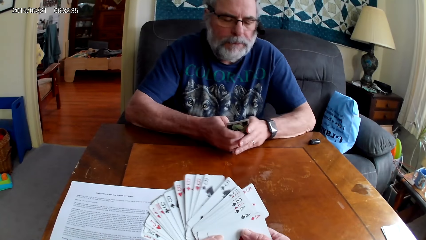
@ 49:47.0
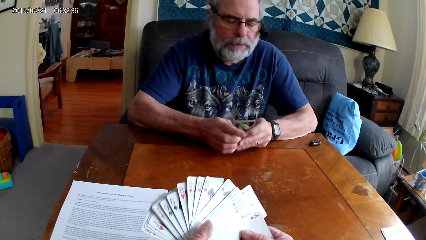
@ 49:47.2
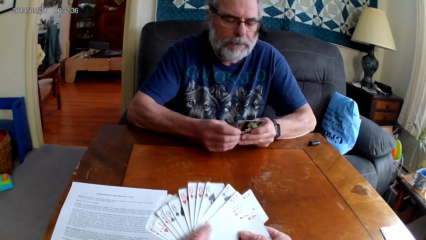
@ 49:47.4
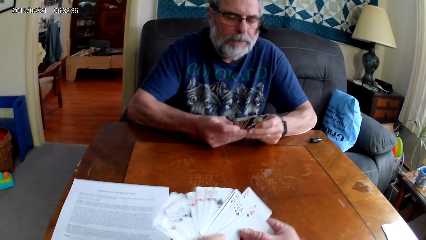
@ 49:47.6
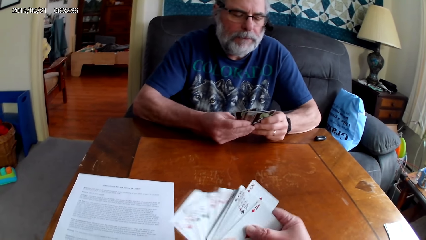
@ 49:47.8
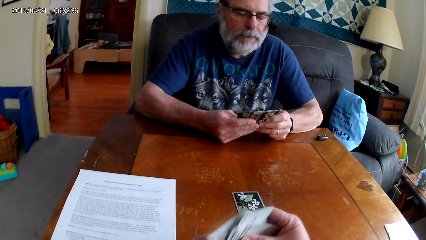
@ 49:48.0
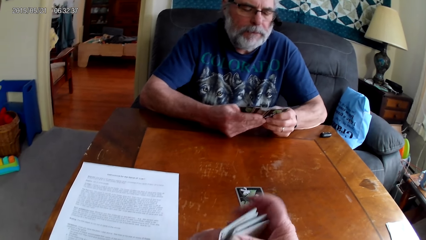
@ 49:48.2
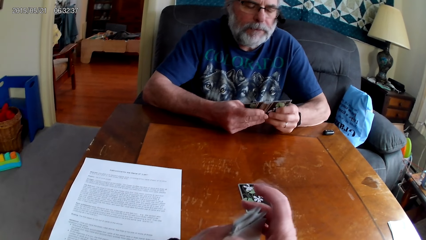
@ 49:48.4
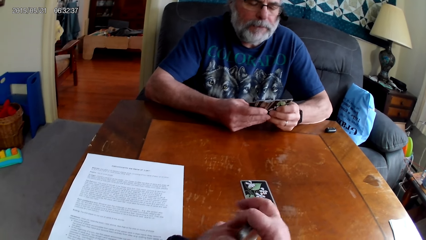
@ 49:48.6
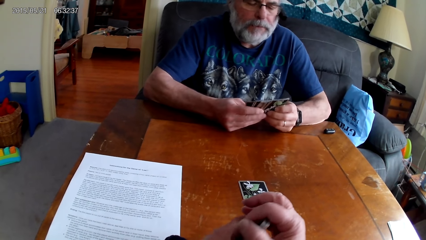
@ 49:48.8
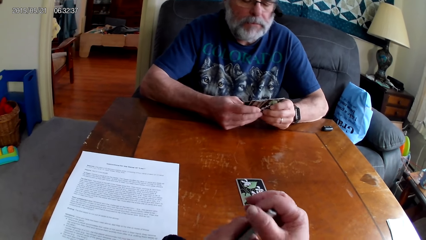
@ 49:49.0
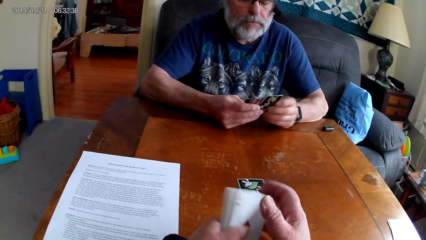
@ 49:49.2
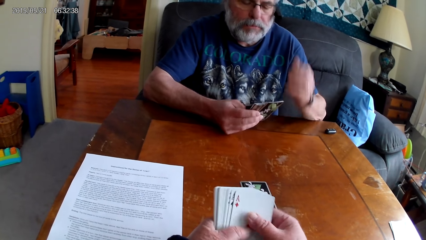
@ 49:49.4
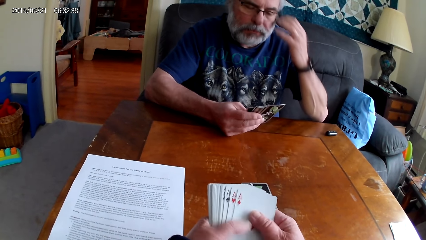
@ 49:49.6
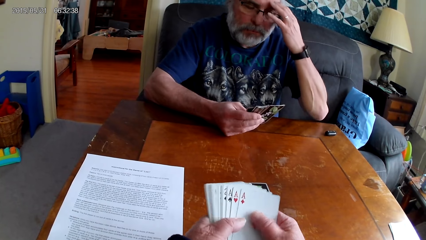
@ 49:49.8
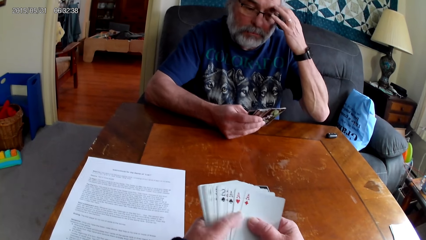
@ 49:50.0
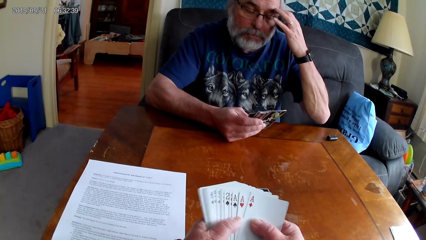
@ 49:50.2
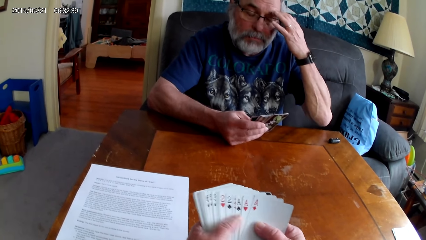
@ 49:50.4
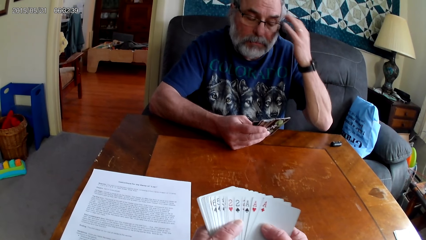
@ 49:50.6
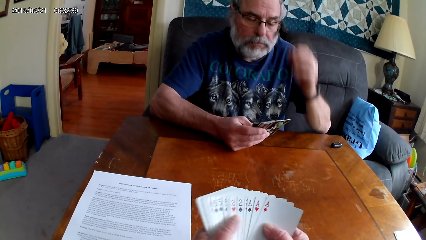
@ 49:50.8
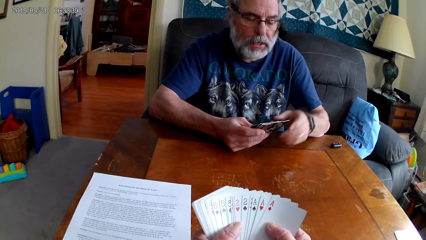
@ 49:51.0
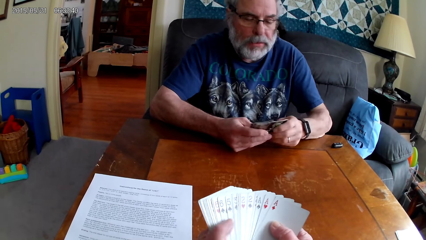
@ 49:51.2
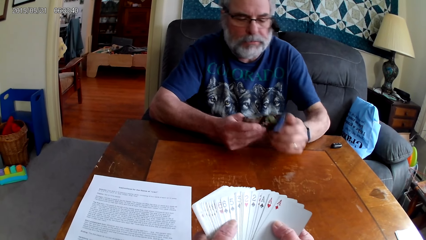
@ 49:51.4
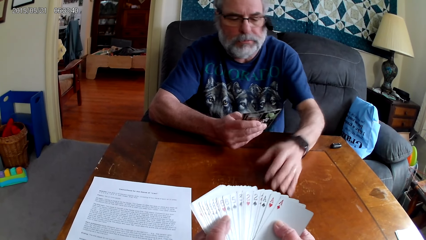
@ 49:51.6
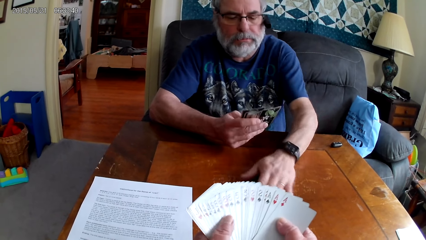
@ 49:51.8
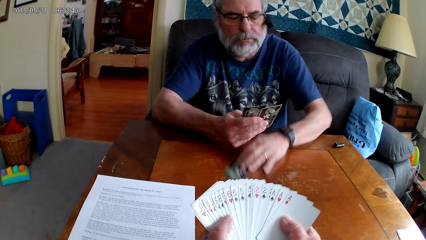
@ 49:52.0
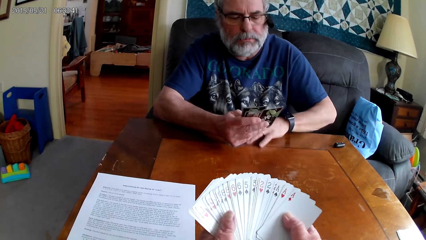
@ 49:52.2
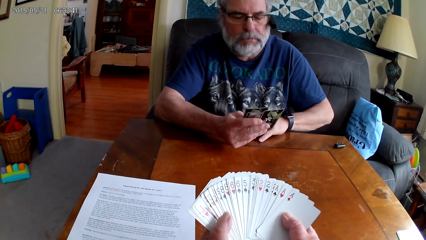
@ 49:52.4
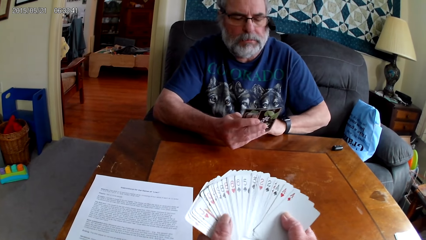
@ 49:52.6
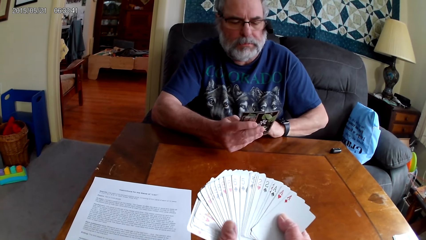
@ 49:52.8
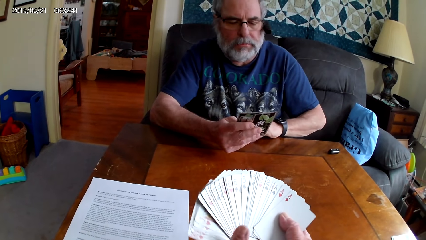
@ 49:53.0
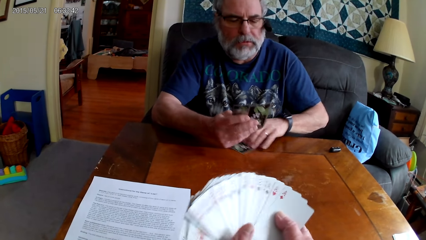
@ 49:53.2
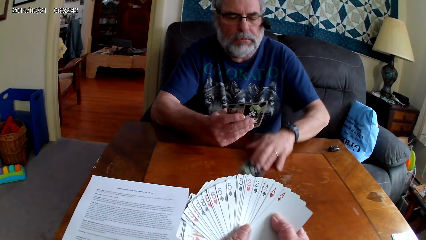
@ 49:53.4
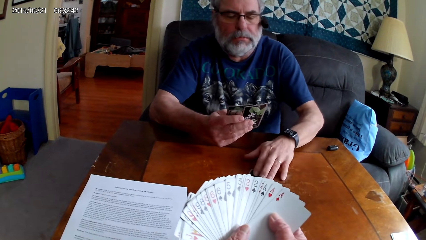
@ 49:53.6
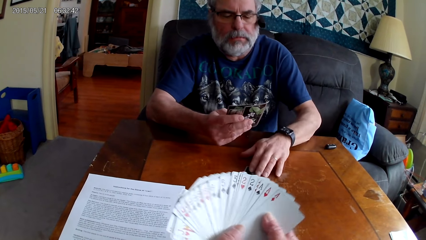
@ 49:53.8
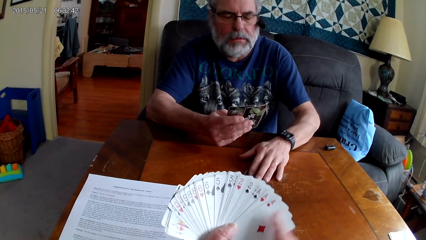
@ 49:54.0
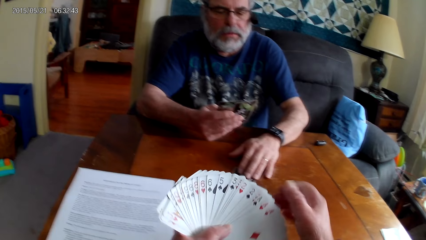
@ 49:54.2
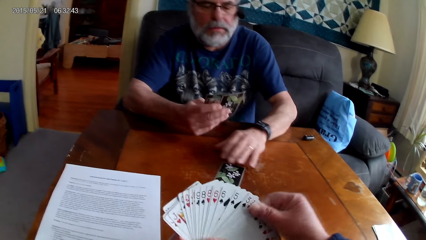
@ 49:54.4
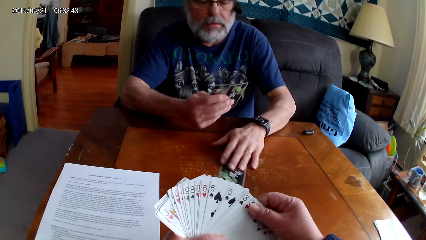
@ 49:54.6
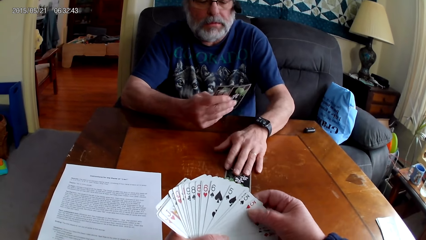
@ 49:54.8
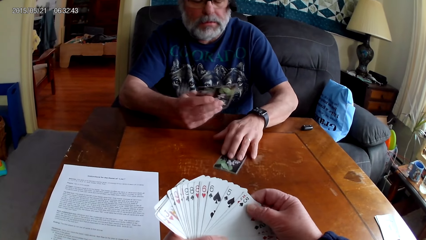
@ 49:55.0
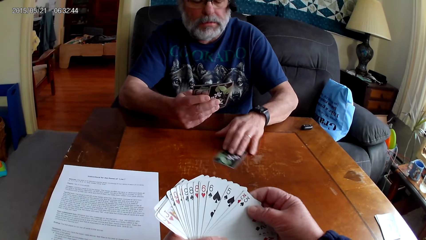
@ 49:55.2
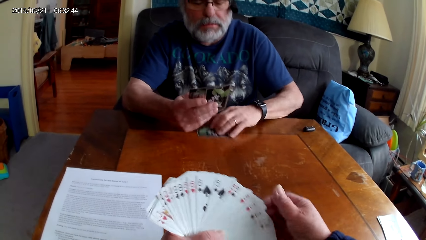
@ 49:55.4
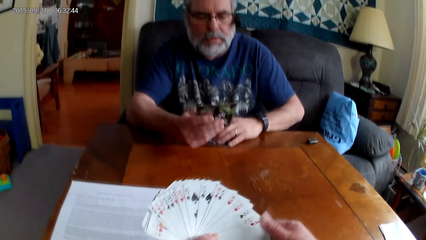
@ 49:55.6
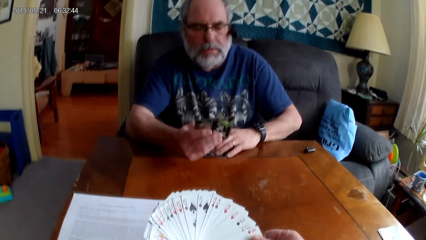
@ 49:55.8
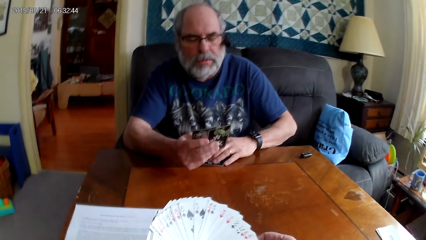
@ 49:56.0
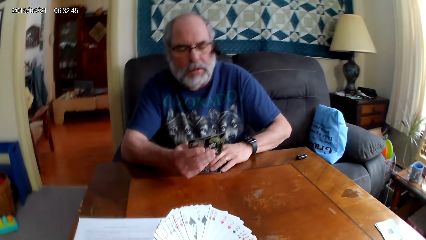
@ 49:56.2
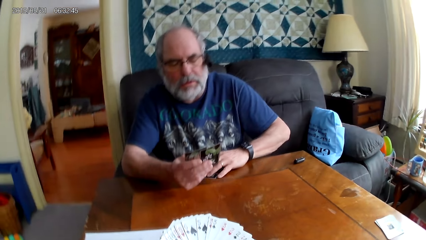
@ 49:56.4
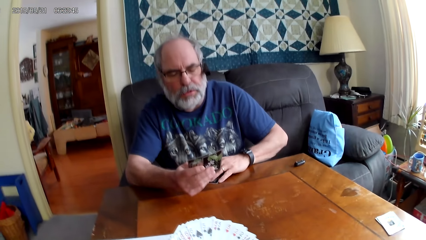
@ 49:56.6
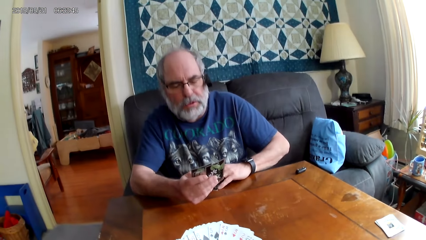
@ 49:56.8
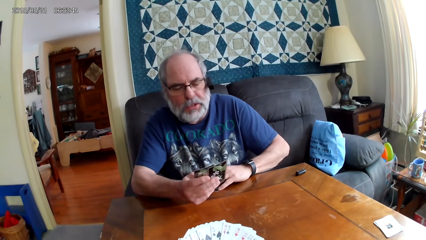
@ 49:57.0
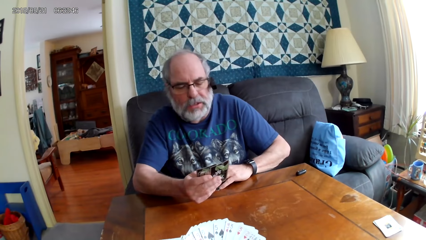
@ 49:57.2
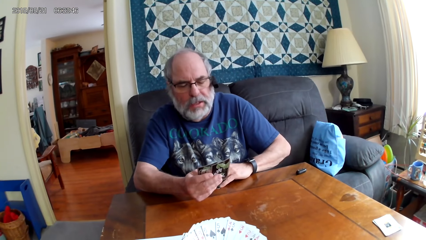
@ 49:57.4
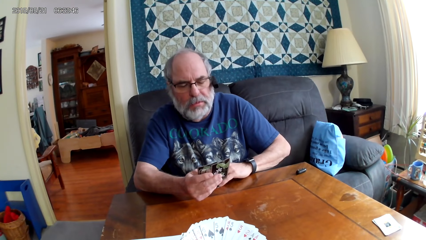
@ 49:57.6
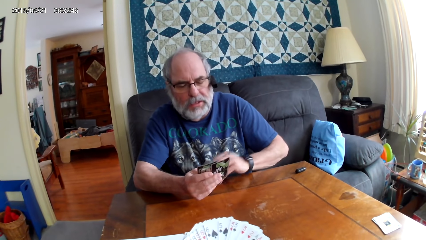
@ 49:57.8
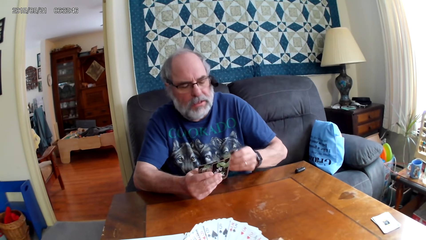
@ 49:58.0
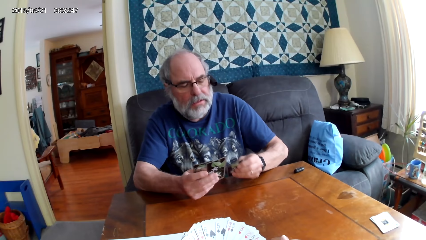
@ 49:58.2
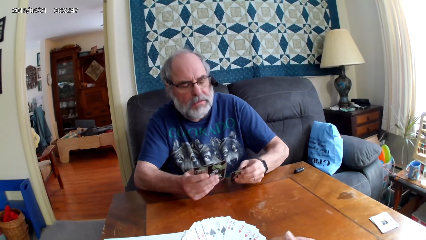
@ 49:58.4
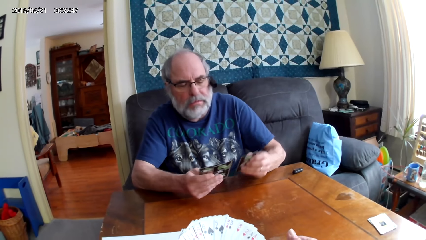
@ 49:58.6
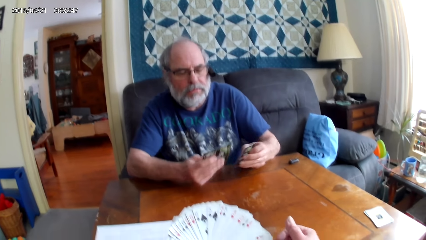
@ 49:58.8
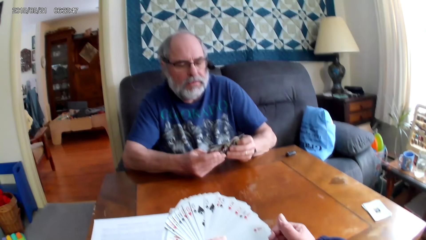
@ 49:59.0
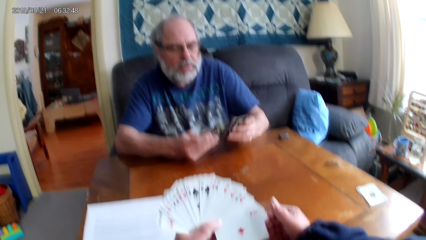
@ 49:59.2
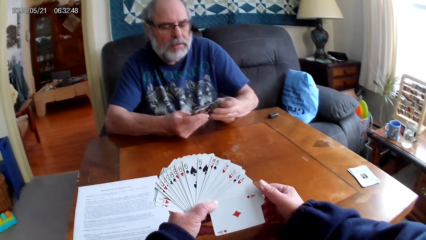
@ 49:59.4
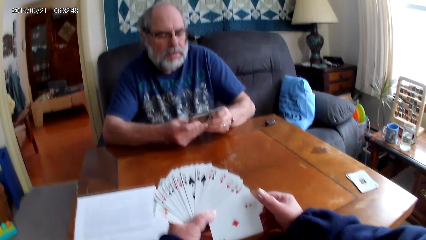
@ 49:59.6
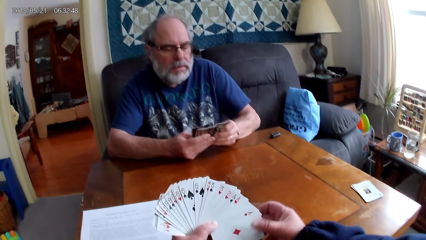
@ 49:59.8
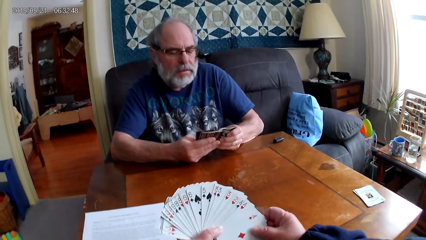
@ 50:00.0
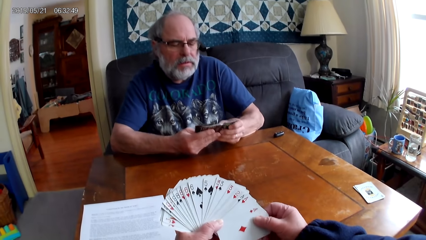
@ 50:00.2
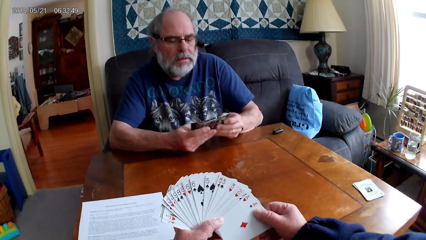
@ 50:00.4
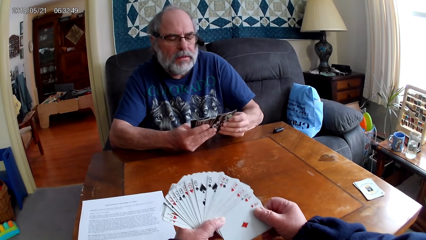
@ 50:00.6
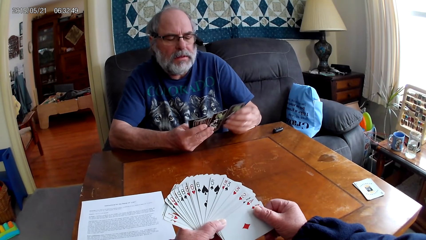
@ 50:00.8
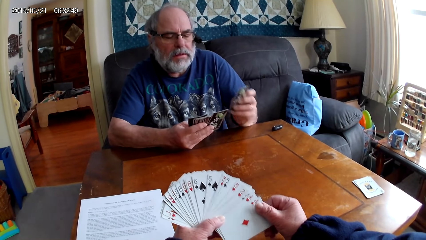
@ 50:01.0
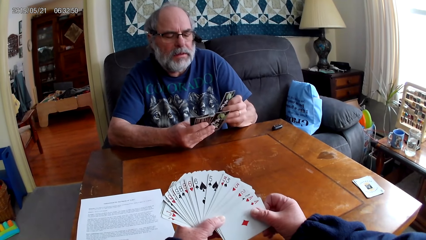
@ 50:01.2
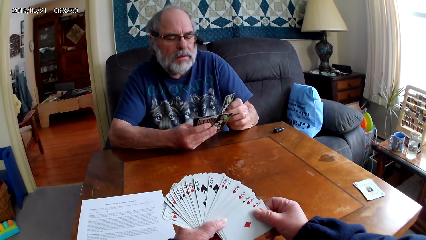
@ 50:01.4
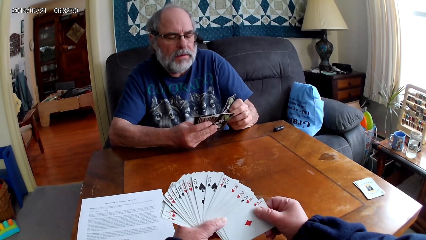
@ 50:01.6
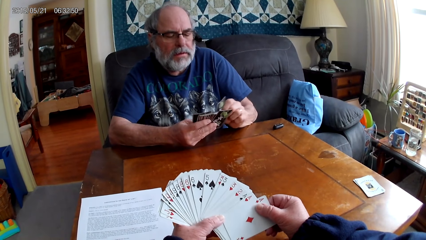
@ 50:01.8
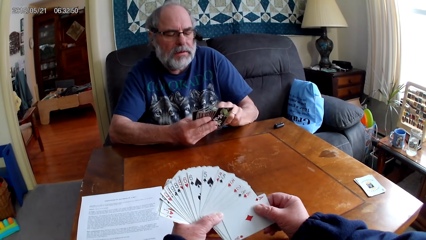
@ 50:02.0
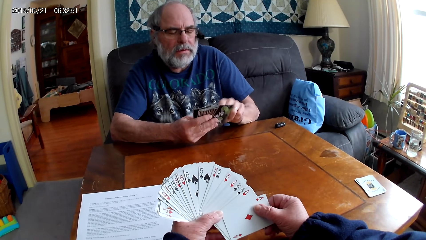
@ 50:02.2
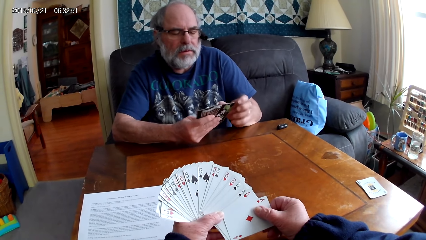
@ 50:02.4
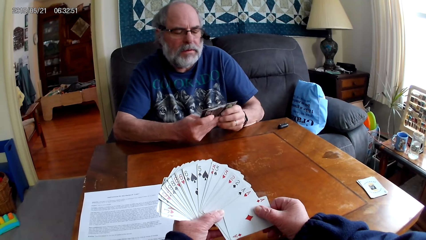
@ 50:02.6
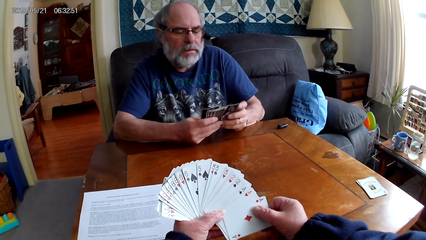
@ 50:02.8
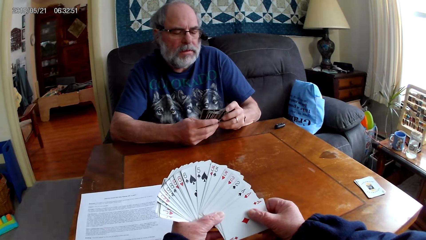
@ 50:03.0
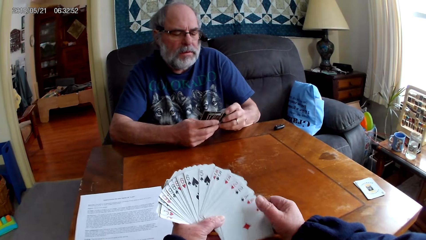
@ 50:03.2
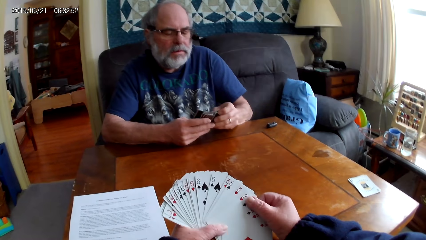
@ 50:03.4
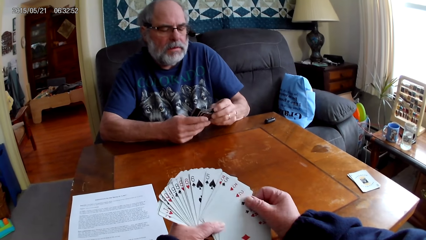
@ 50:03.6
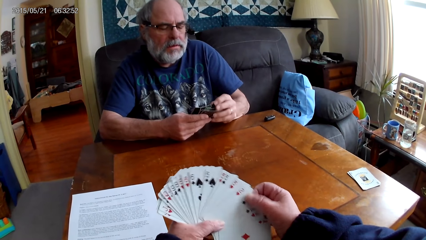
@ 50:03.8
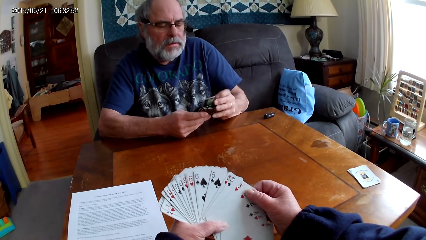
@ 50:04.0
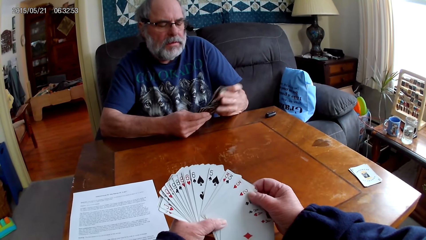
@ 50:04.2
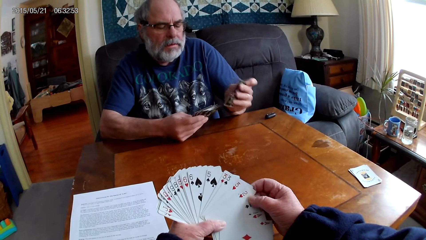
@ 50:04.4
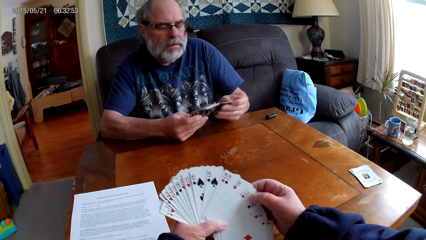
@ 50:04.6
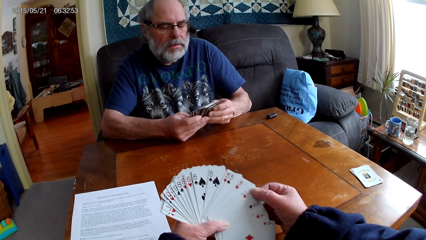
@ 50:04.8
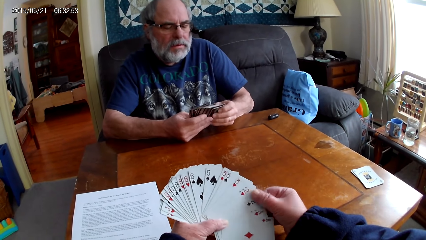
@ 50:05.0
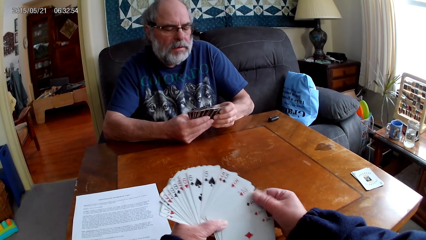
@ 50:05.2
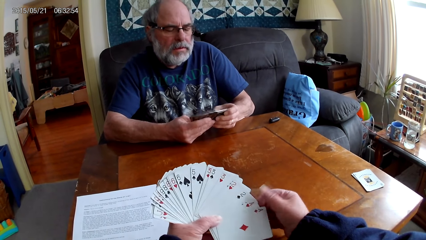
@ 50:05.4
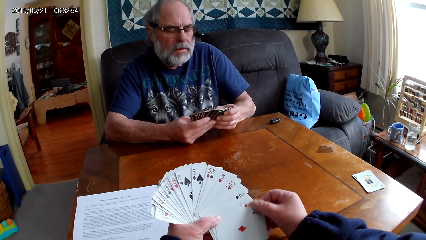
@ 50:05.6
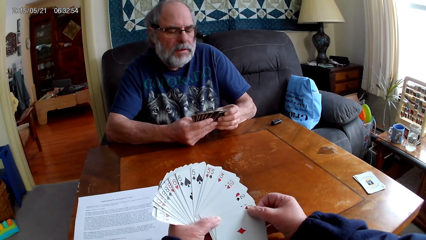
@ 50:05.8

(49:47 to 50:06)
A man spreads out cards. The camera wearer spreads out the cards. The man holds the playing cards with his hands. The camera wearer holds the playing cards with her hands. The man picks up the playing card on the table, and slides the card over. The camera wearer spreads out the cards. The man spreads out the cards. The camera wearer holds the playing cards with her hands. The man holds the playing cards with his hands.
